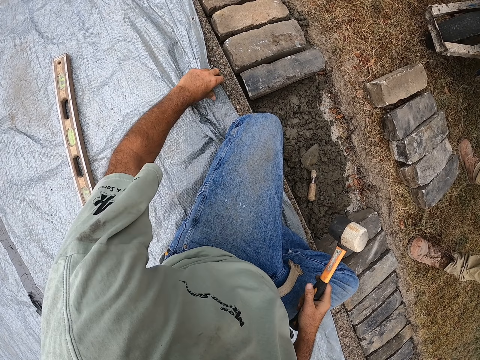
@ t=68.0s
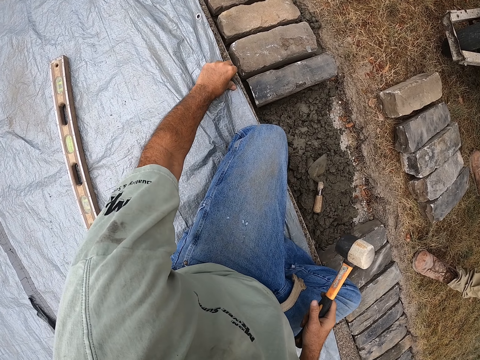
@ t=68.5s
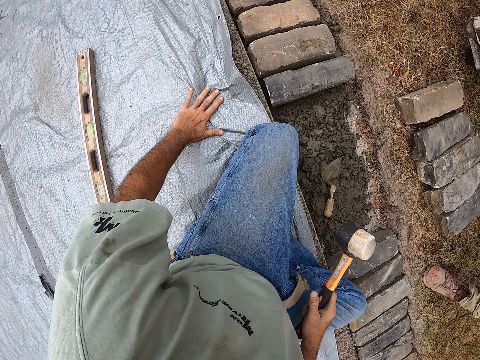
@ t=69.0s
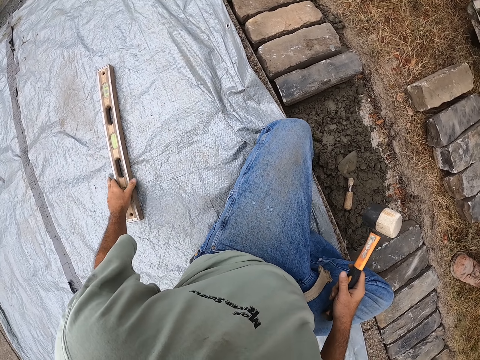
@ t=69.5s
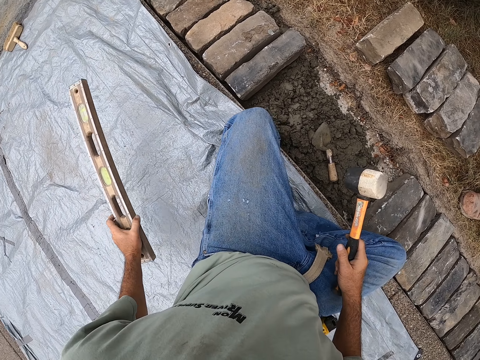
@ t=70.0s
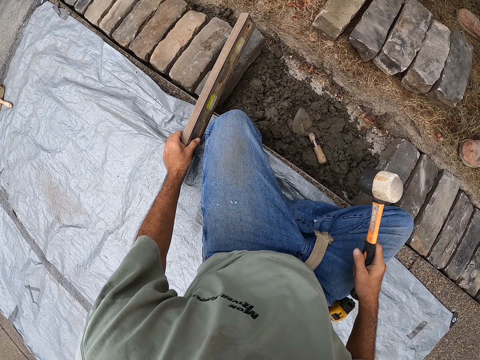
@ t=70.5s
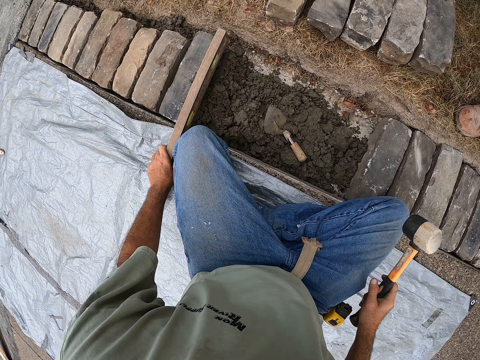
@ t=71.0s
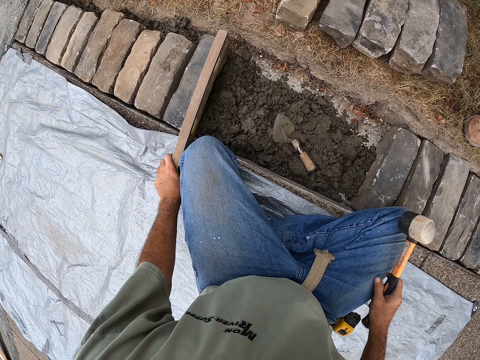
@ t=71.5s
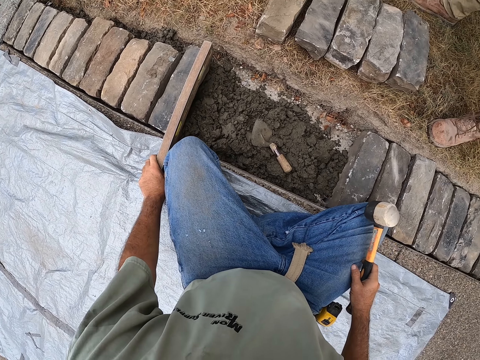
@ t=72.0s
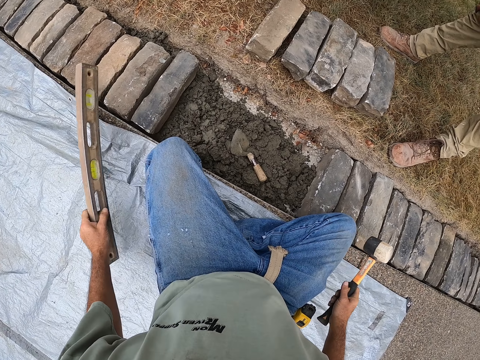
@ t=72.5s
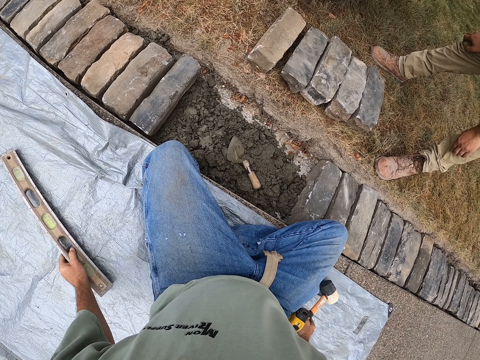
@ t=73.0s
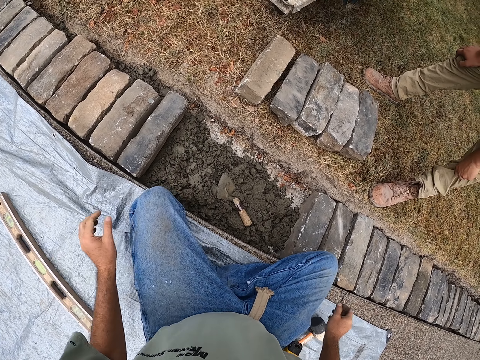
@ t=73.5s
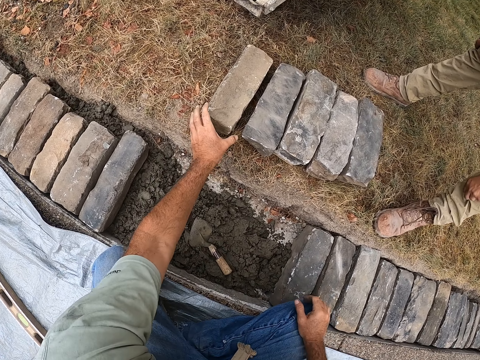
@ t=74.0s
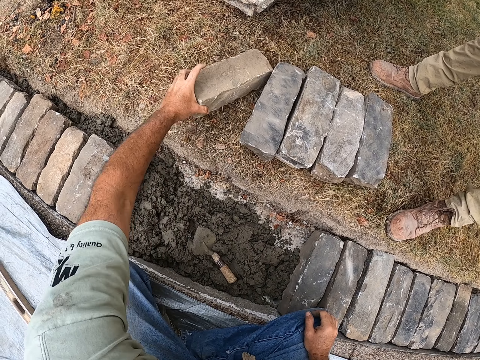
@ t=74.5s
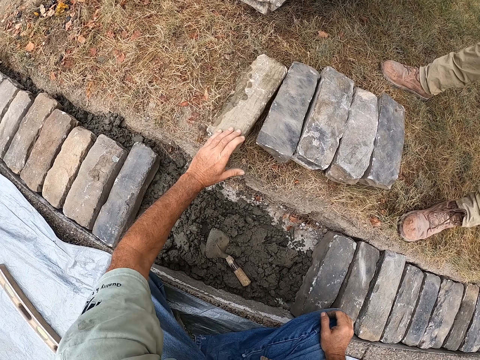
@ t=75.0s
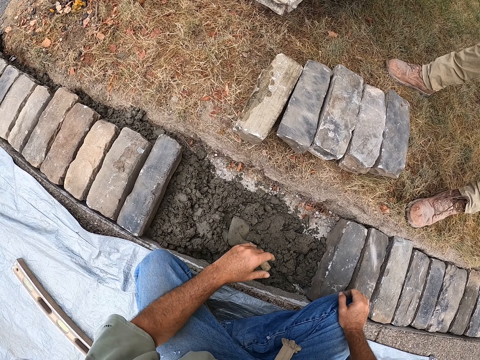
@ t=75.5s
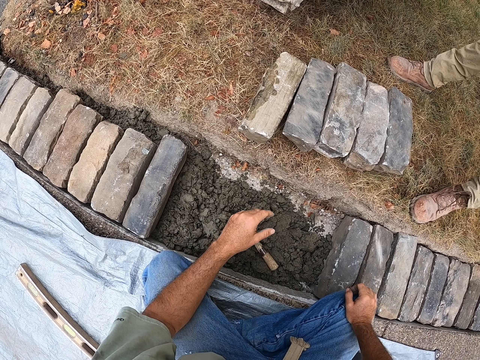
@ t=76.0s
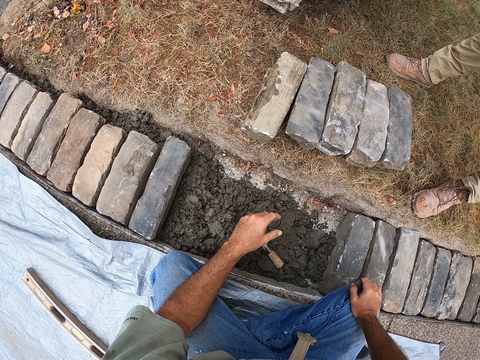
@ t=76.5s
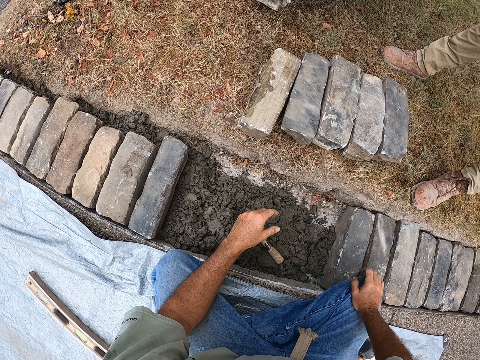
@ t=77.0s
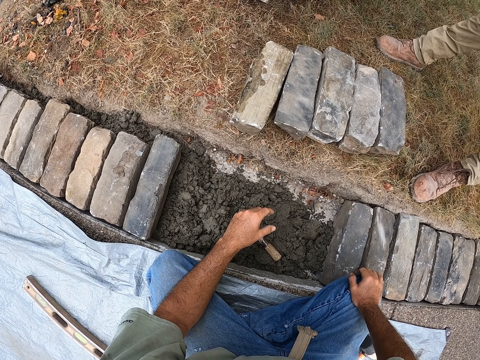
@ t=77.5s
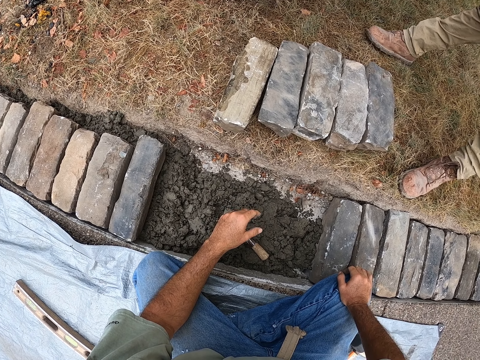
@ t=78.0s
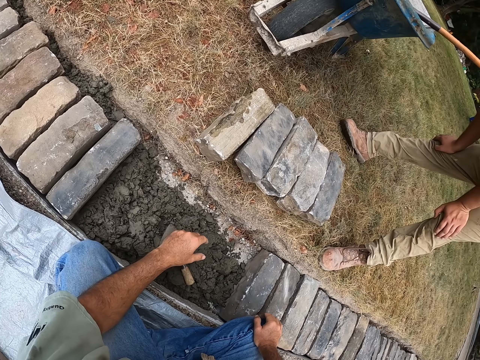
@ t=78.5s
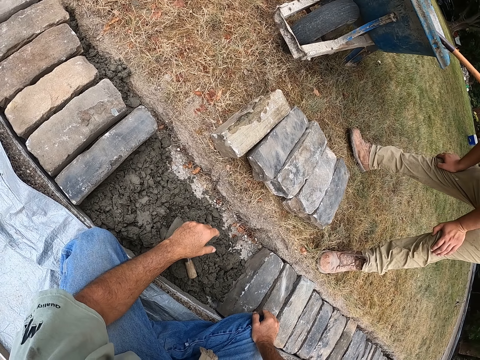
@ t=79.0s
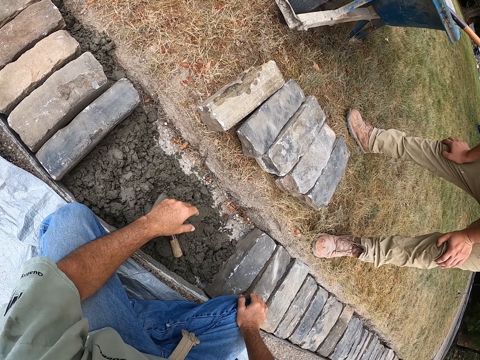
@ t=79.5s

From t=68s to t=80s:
The camera wearer holds the tent on the ground. They adjust the sack. They pick up a spirit level from the sack. They place the spirit level on the stone or brick. They hold the spirit level in a ditch. They remove the spirit level from the ditch. They drop the spirit level on the sack and drop the hammer on the sack. They move the brick on the ground. They turn the stone. They remove a hand from the stone. They stare at the bricks on the ground.

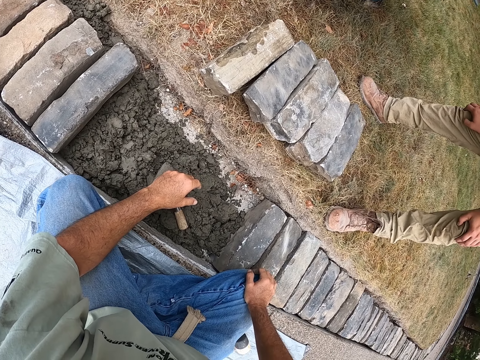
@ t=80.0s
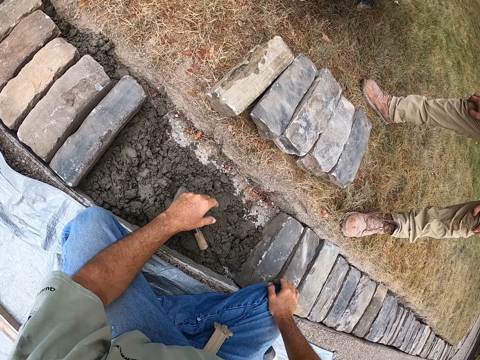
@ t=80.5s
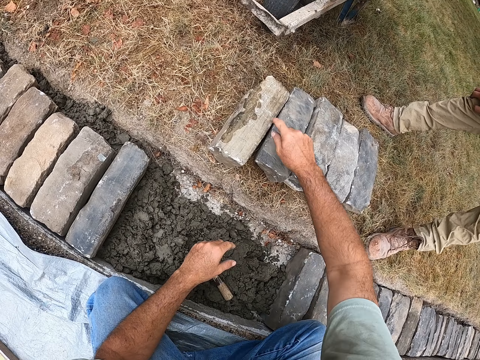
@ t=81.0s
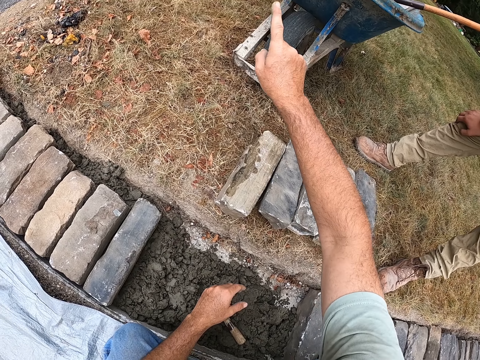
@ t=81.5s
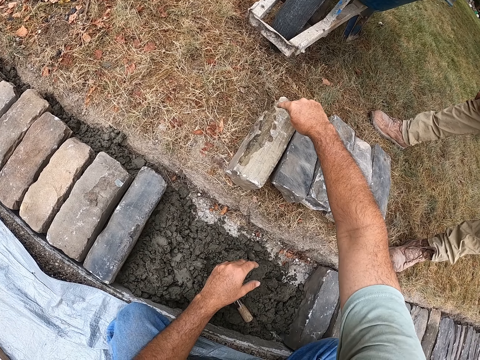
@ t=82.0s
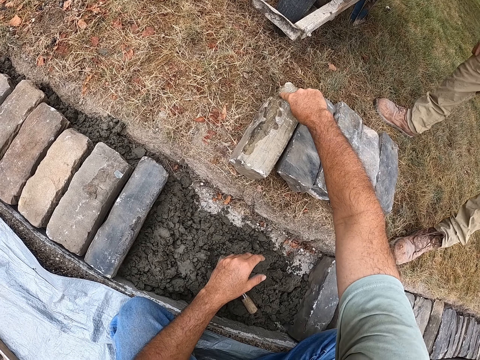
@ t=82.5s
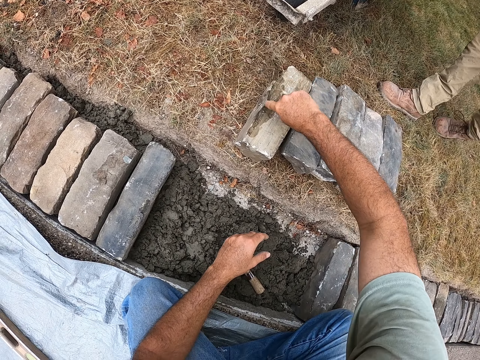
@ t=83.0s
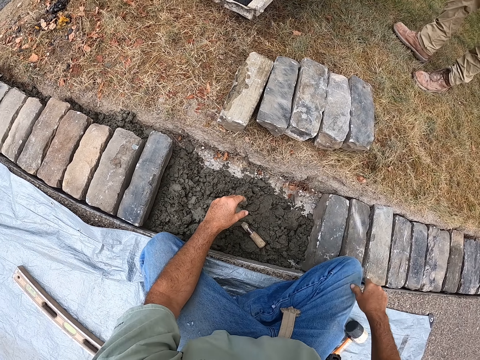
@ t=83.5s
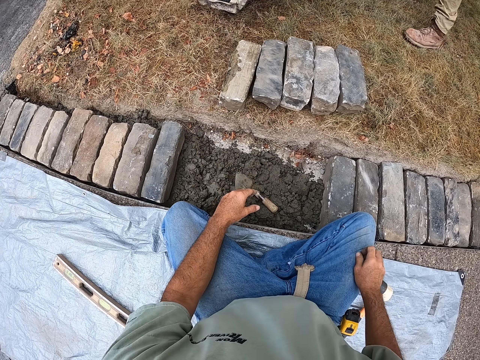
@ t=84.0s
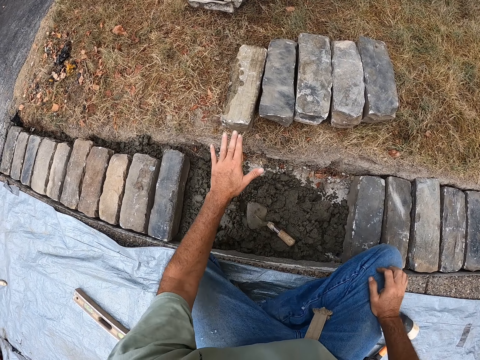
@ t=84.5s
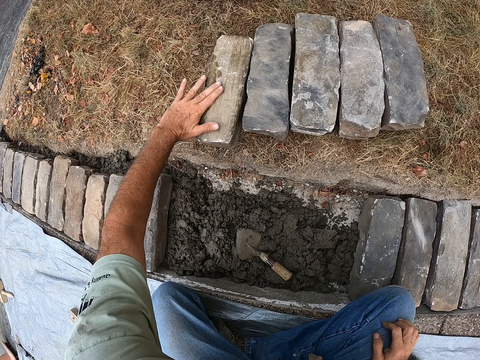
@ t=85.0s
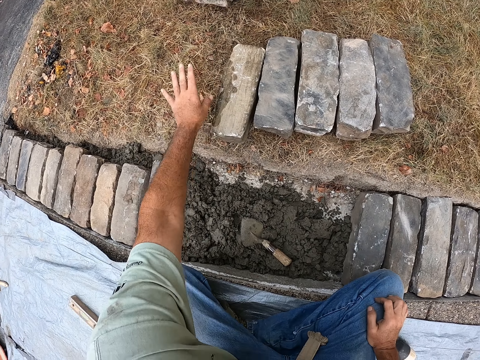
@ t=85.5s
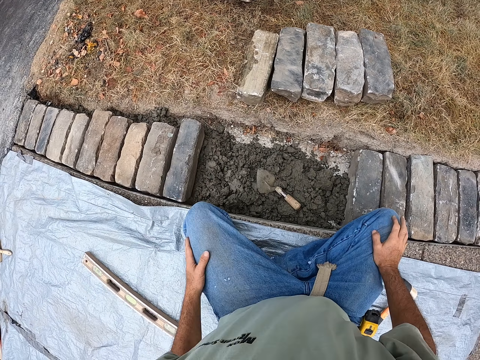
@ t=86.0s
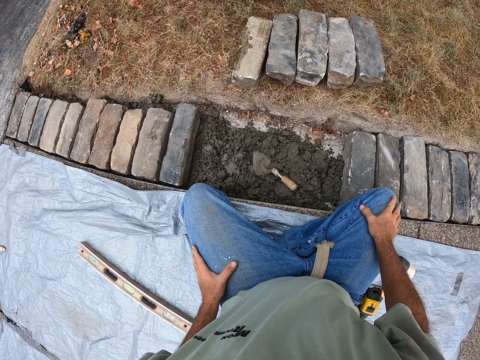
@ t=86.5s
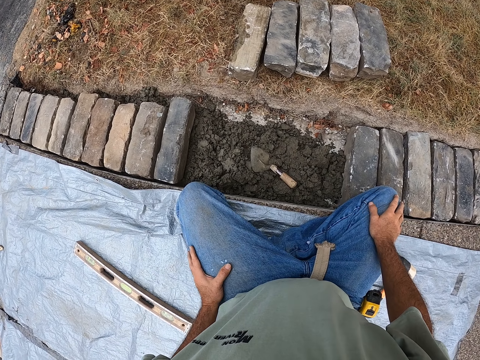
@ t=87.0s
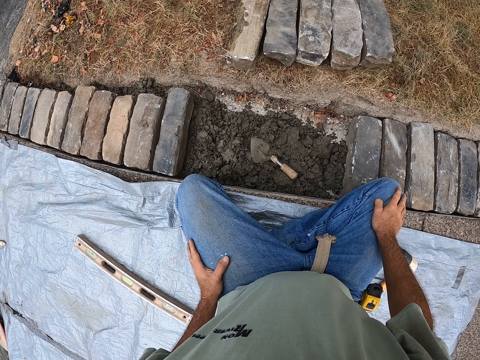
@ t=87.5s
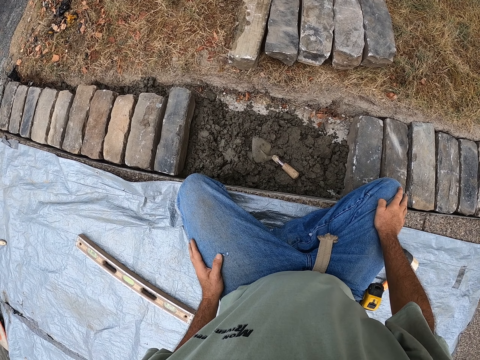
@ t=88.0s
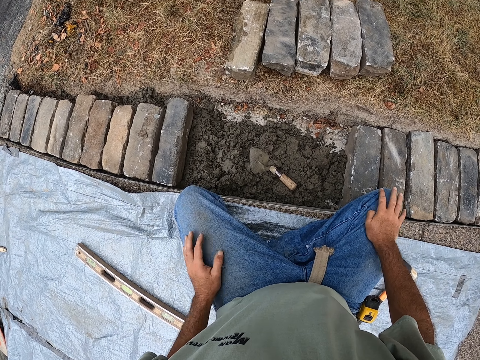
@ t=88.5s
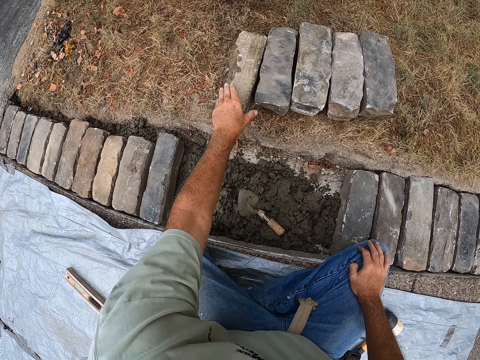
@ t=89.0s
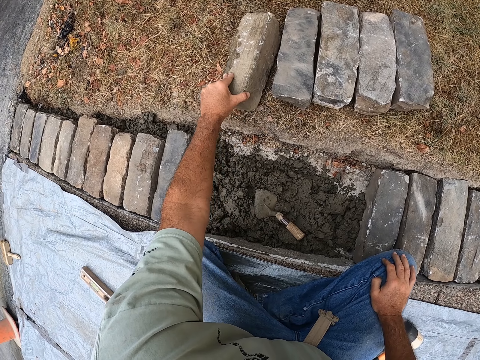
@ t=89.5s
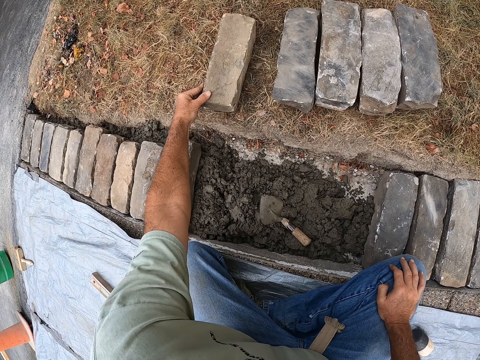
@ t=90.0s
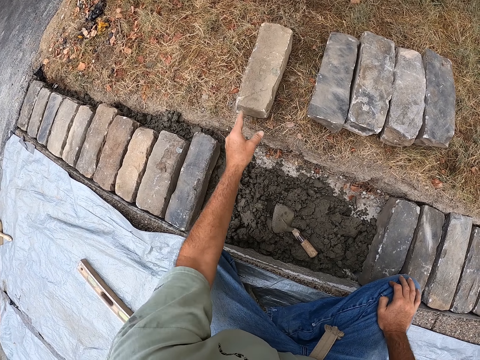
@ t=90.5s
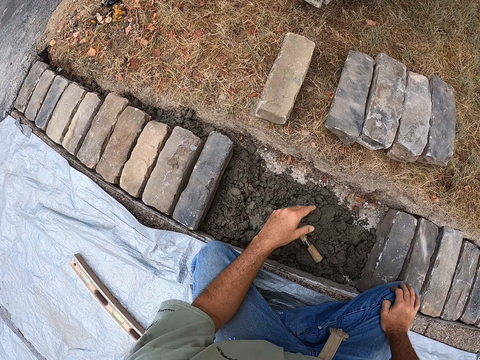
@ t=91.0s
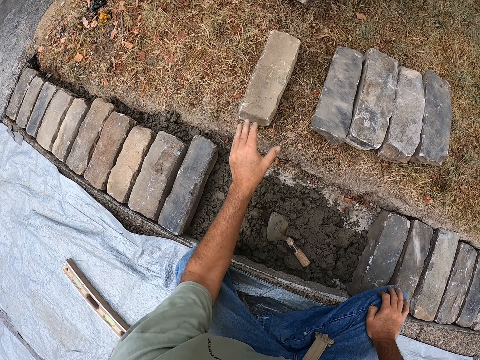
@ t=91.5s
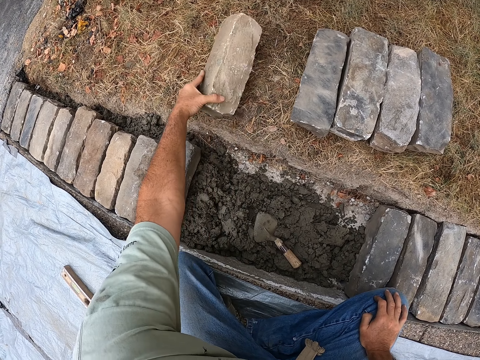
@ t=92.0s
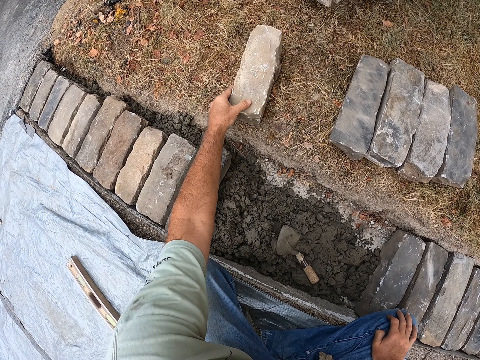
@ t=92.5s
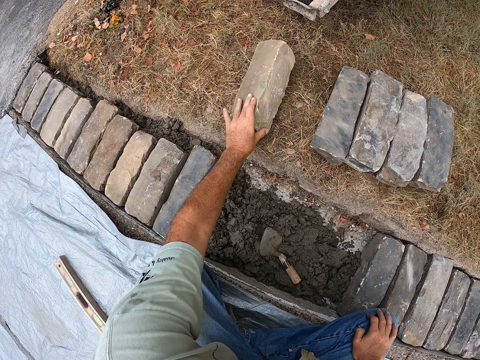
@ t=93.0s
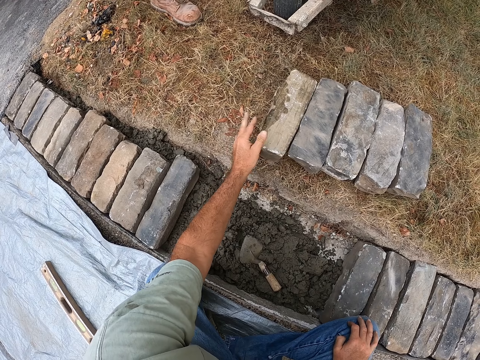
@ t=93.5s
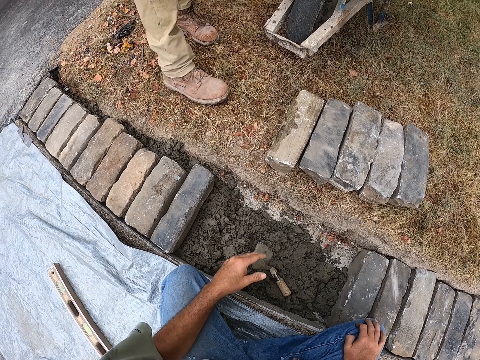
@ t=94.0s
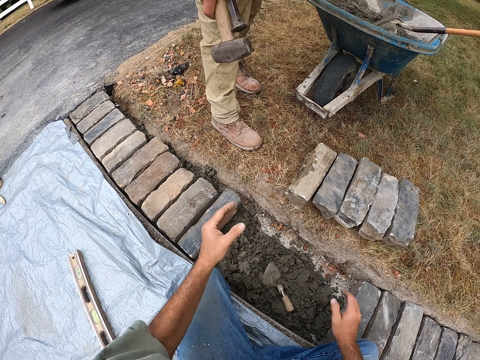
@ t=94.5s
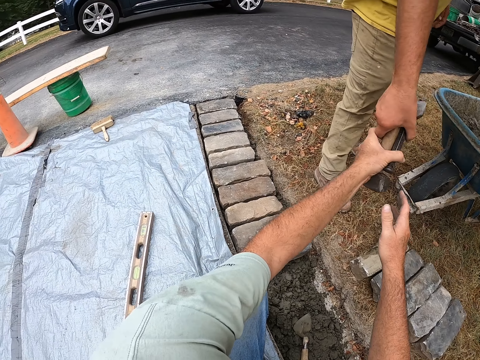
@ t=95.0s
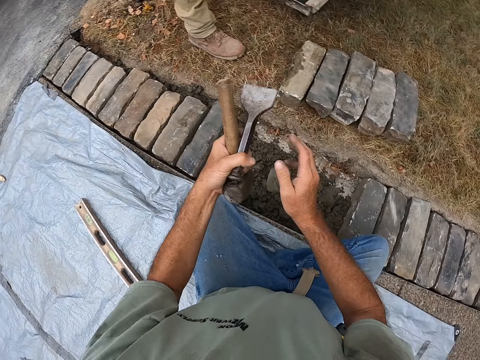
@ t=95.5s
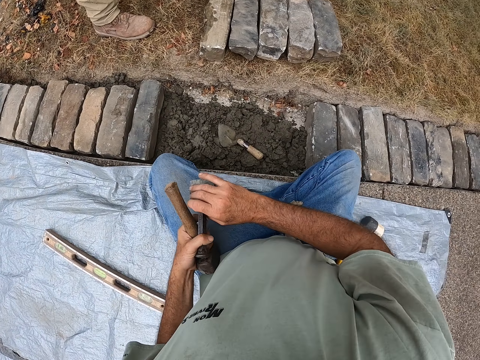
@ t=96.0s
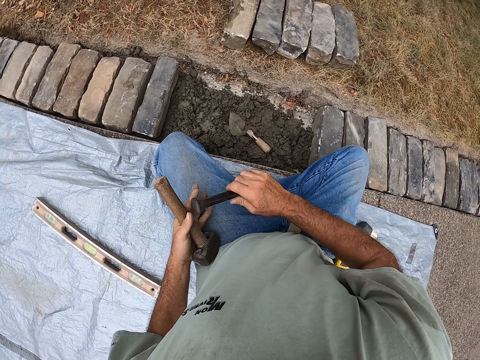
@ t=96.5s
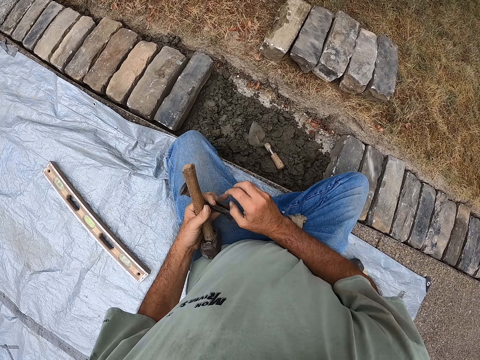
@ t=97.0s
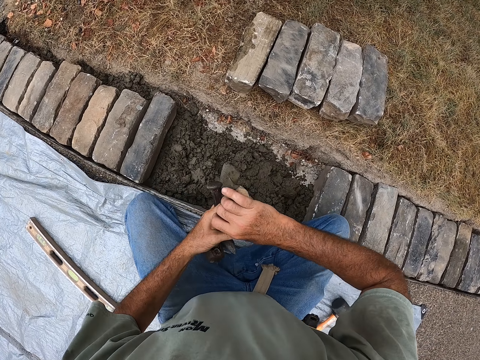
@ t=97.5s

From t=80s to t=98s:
The camera wearer points at the brick or stone with his hand. He points at the wheelbarrow. A person walks around the ground. The camera wearer removes his hand from the stone. He wipes the brick with his hand. He removes his hand from the stone. He stares at the bricks on the ground. He touches his legs. He rotates the brick on the ground. He touches the stone. He removes his hand from the stone. He turns the stone. The person gives the camera wearer a hammer and a wedge or chisel. The camera wearer takes the rock hammer and chisel from the person. He changes the wedge from left to right.
